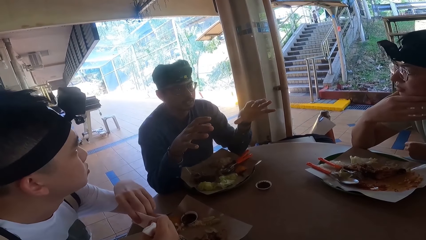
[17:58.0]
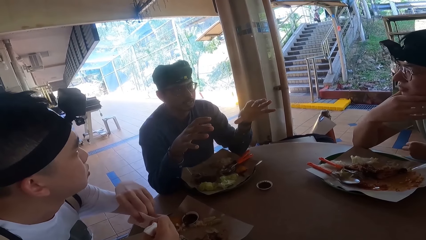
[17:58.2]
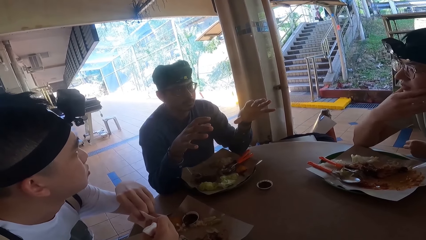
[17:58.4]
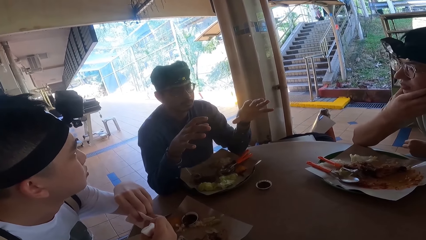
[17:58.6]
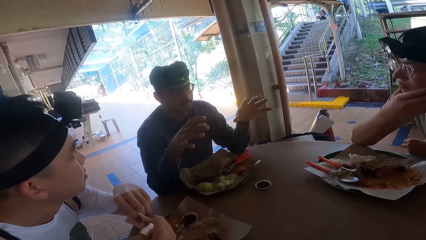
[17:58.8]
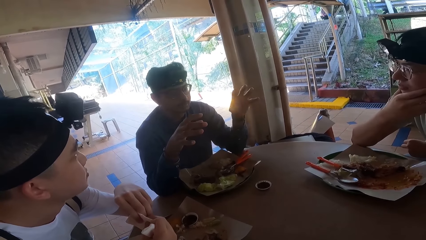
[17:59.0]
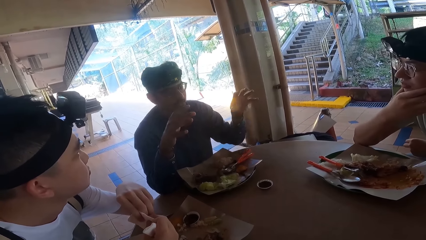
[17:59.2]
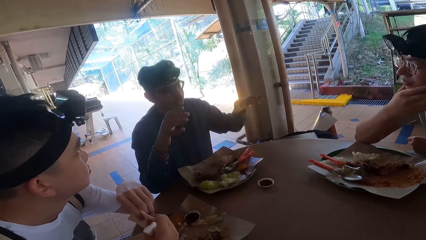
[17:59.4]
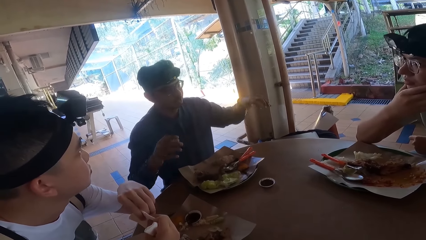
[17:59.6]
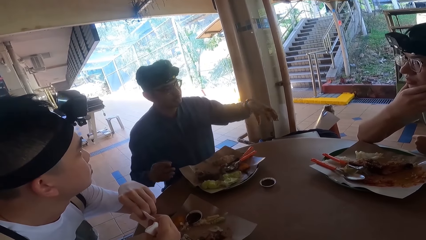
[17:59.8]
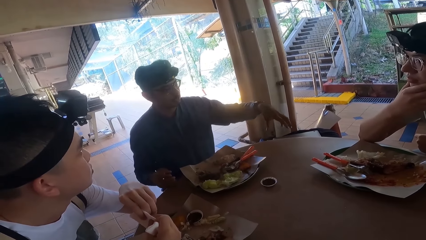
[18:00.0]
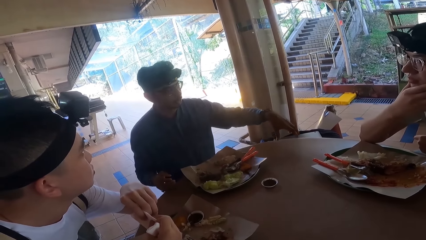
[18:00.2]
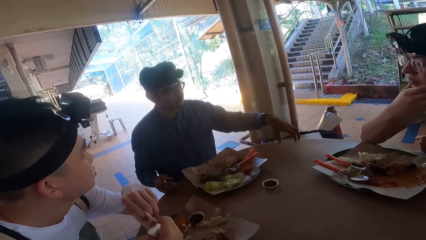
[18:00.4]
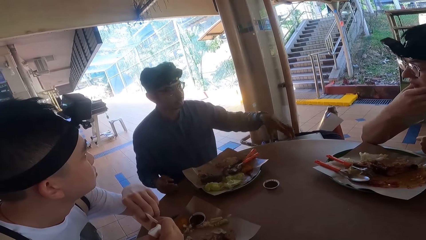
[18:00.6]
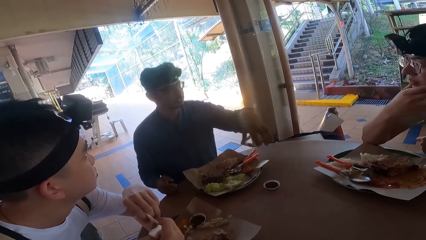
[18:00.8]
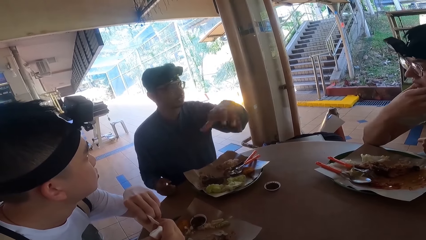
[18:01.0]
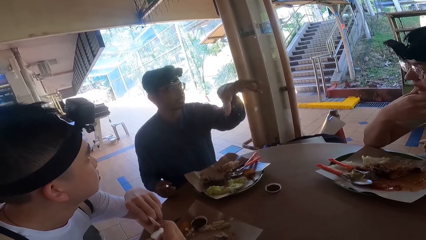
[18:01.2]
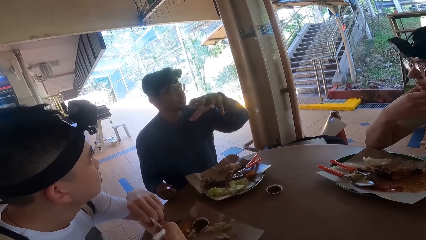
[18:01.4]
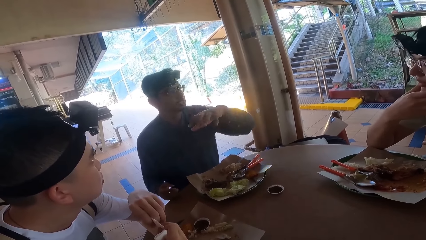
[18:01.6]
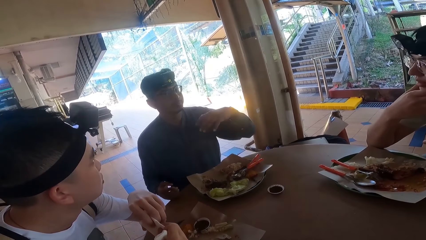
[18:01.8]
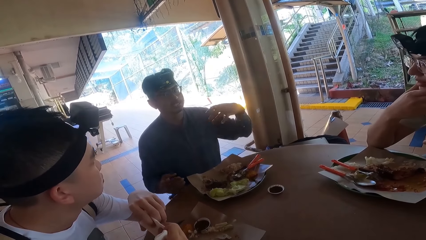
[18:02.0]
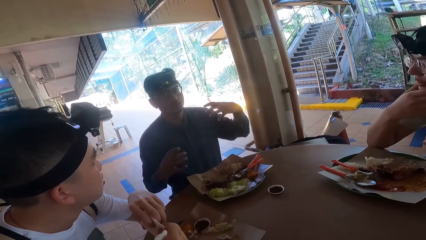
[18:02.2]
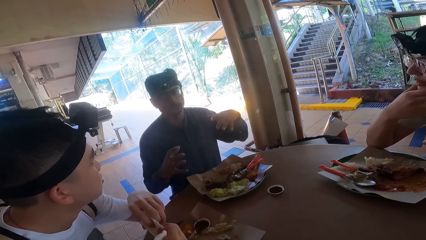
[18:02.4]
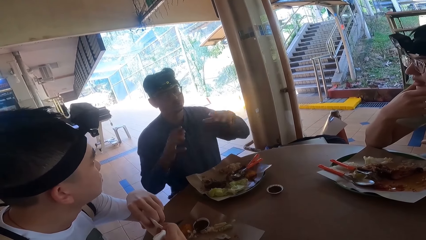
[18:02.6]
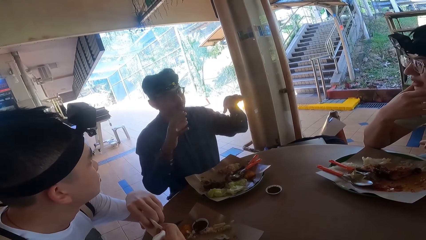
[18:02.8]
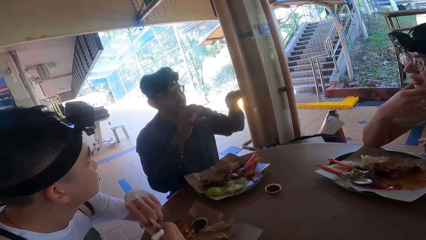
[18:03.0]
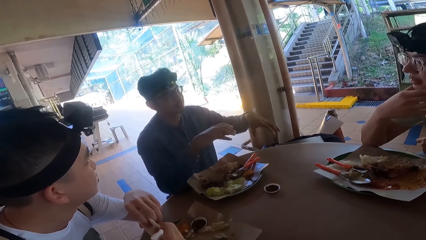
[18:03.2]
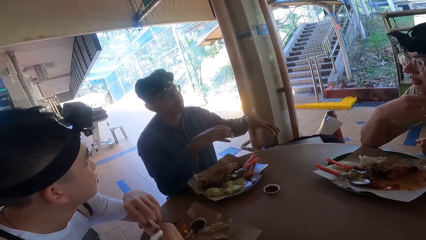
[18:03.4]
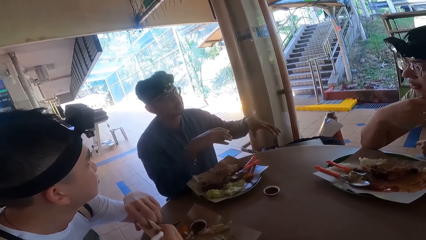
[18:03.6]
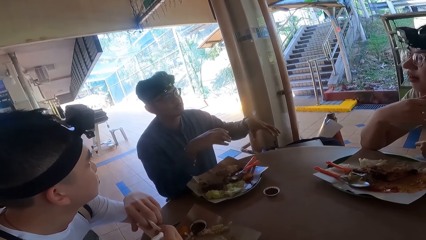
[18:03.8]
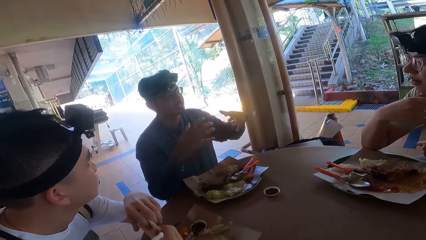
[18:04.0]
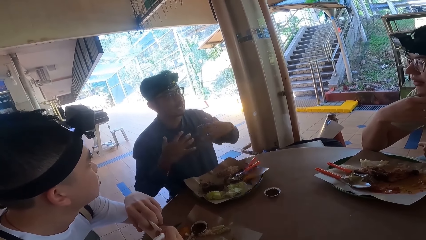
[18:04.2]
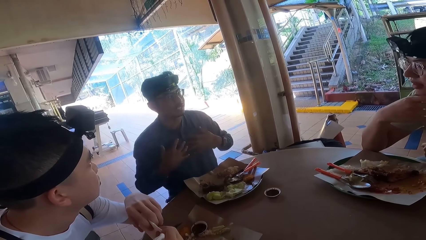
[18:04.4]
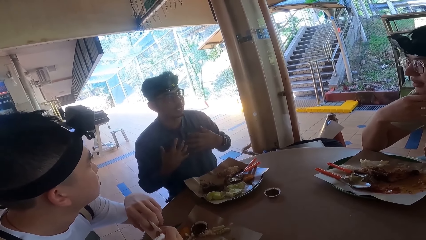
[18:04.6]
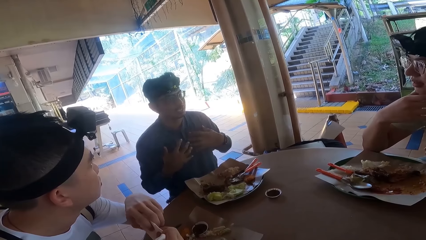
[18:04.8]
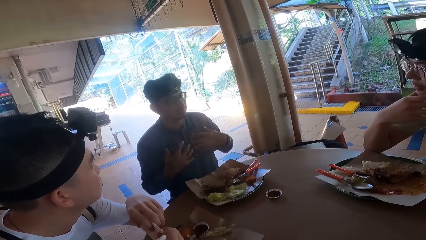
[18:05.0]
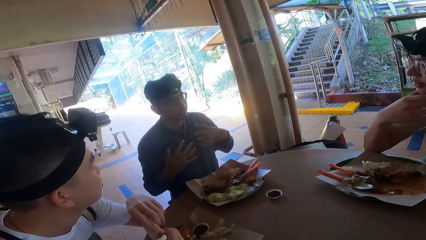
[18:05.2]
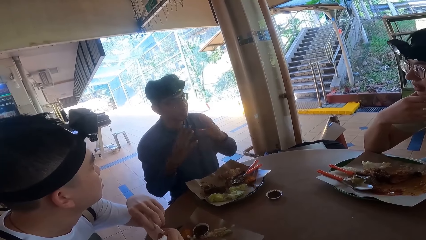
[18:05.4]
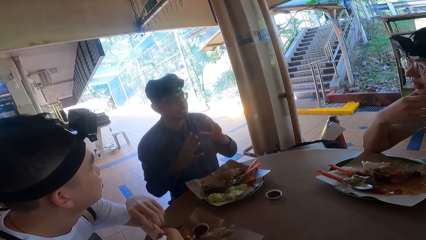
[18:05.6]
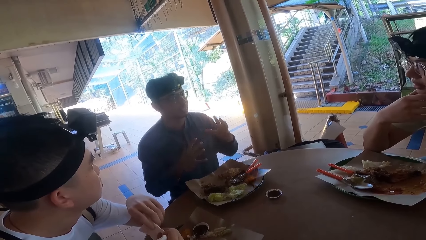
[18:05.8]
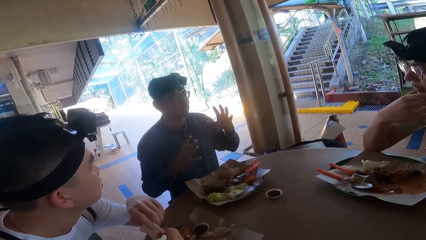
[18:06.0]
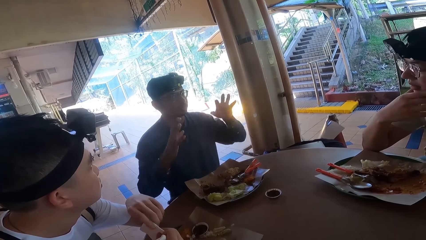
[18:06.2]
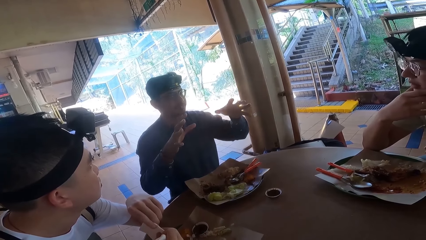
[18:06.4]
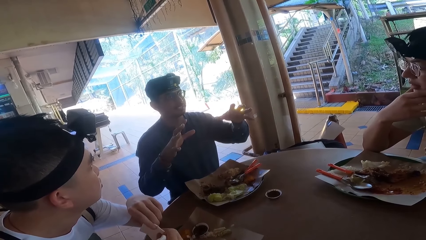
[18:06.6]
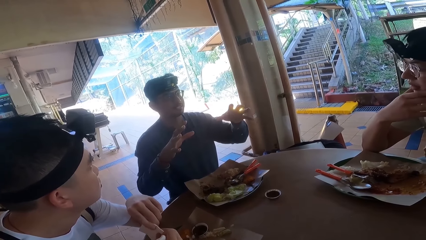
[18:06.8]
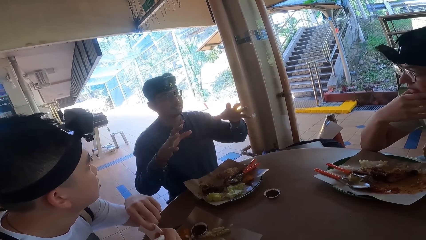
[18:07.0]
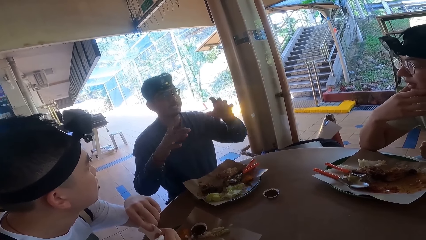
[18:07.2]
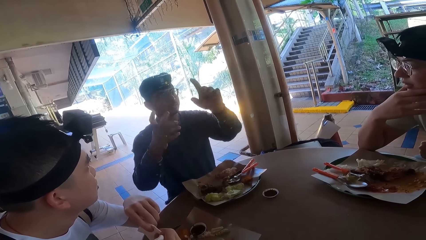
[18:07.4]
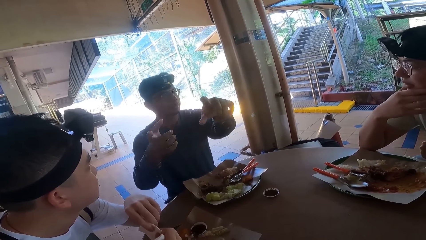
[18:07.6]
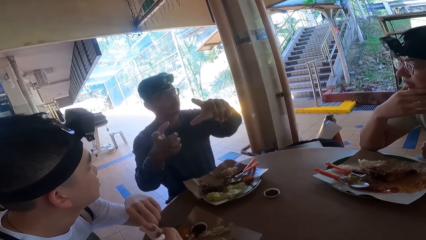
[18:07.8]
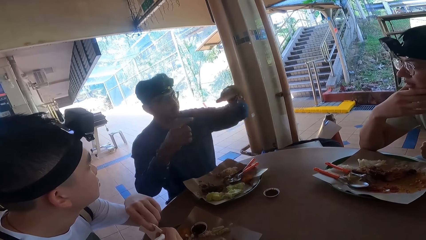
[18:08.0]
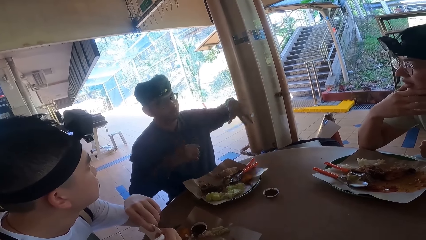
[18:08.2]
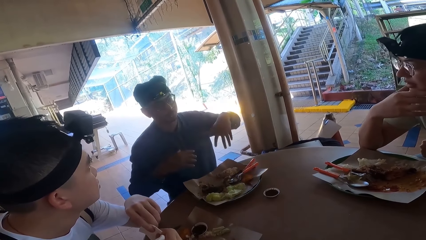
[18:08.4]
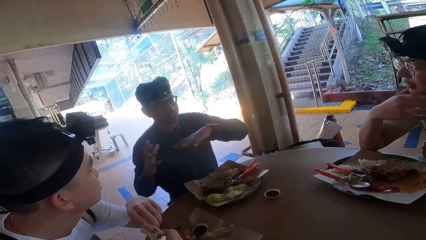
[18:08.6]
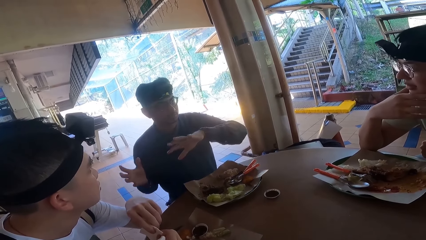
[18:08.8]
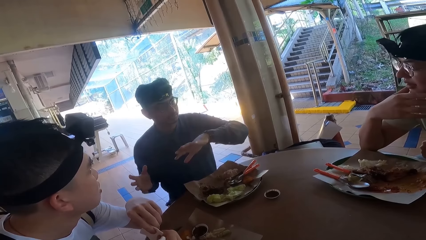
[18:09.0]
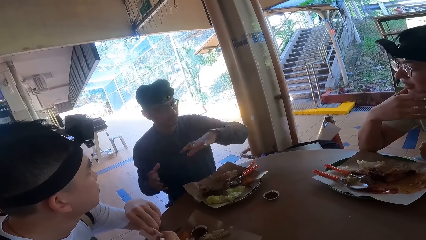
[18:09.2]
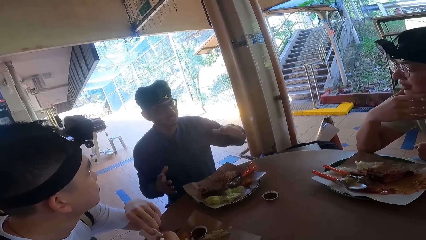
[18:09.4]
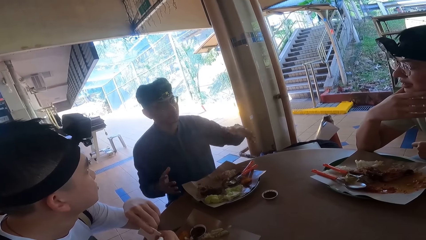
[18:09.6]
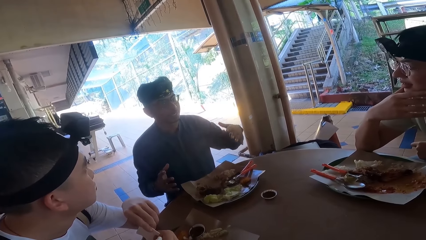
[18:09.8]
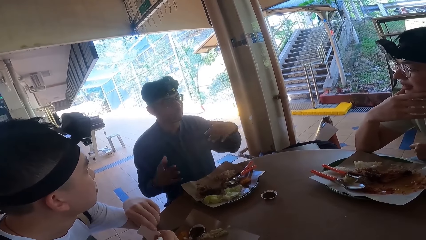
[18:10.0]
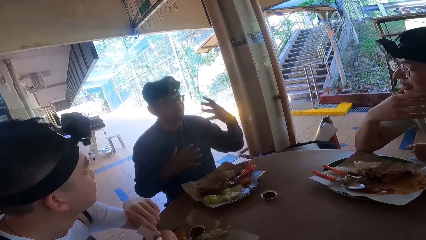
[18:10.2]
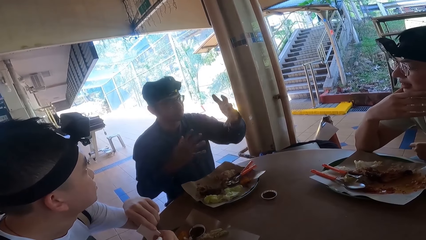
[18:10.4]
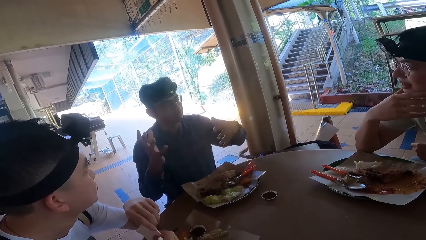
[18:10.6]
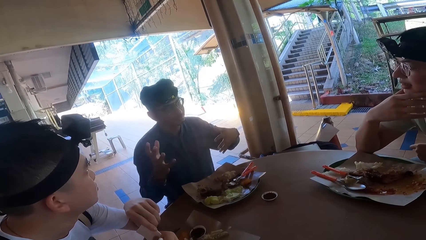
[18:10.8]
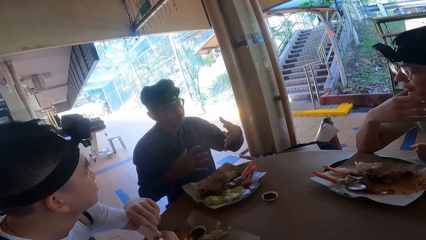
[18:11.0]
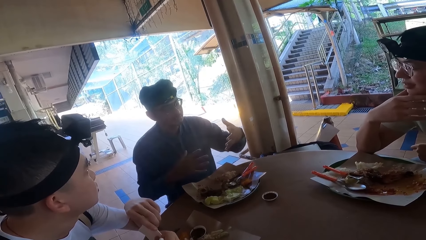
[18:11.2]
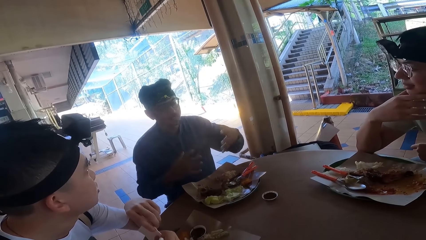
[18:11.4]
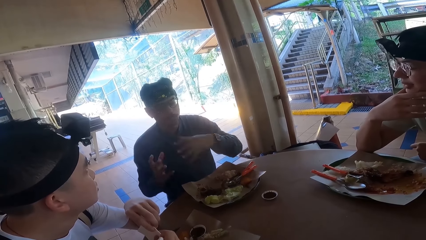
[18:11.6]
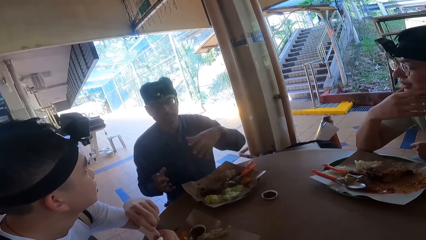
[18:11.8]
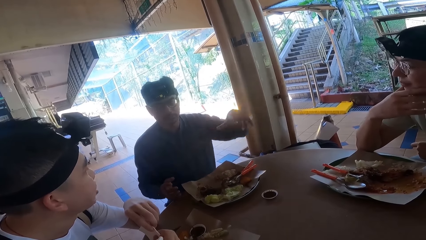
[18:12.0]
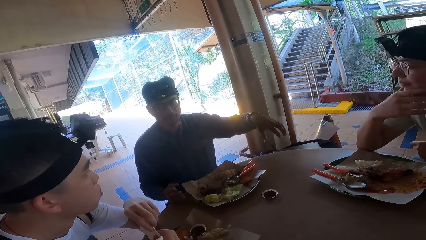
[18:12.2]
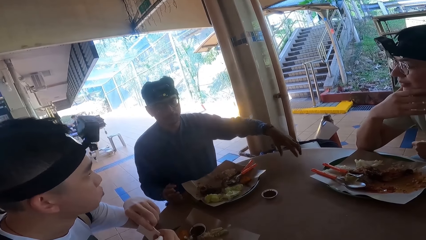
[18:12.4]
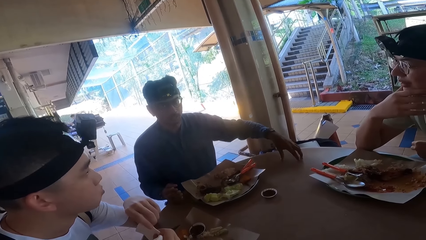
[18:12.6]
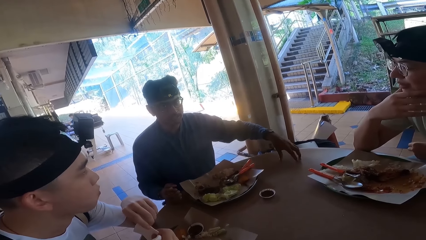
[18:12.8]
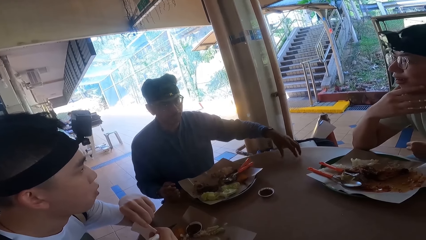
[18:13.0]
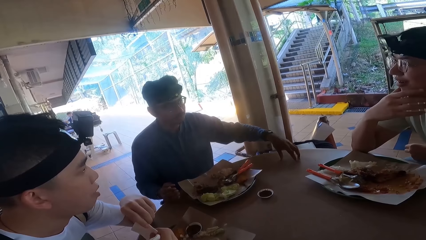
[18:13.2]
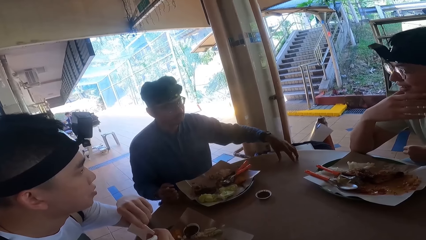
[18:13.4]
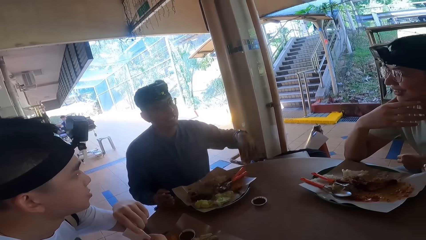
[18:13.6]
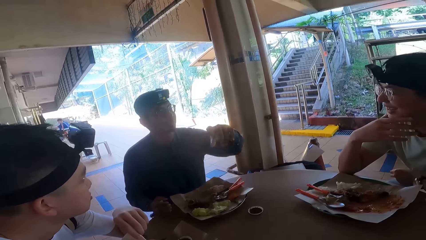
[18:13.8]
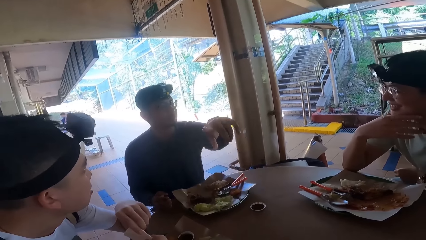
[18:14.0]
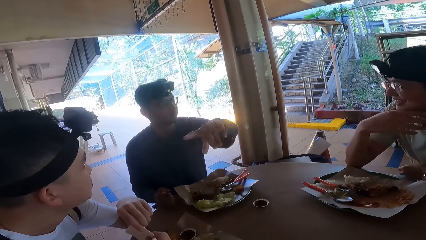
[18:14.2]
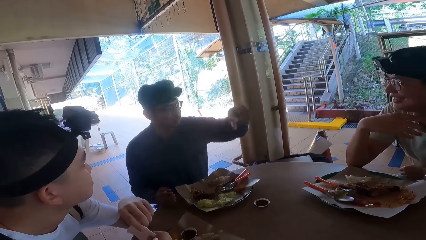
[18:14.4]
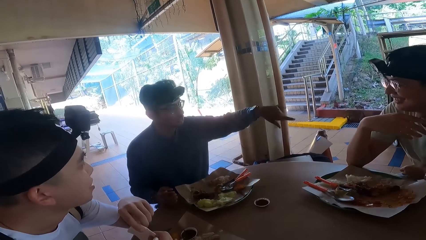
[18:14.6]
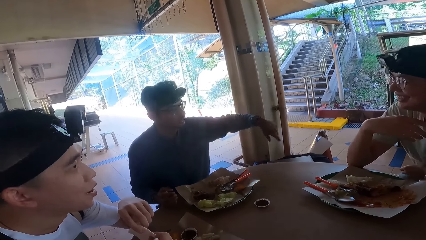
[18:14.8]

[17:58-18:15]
A person nods and talks. They nod and talk repeatedly.
